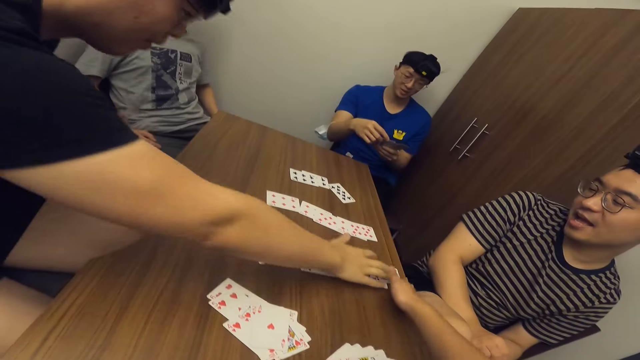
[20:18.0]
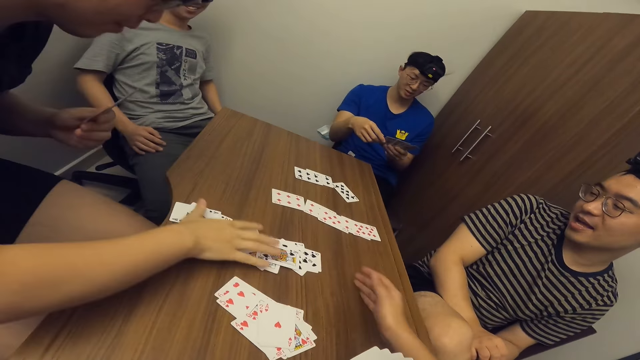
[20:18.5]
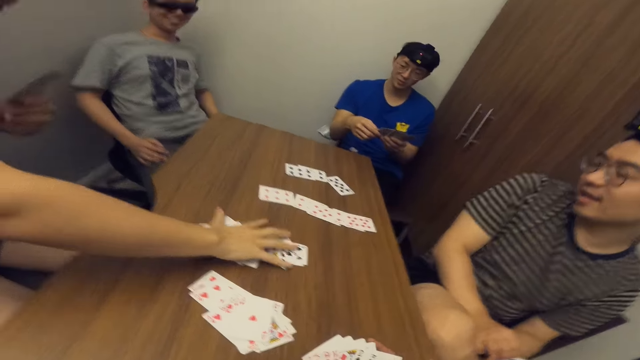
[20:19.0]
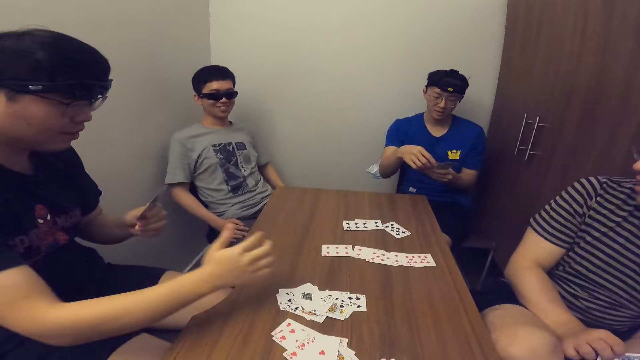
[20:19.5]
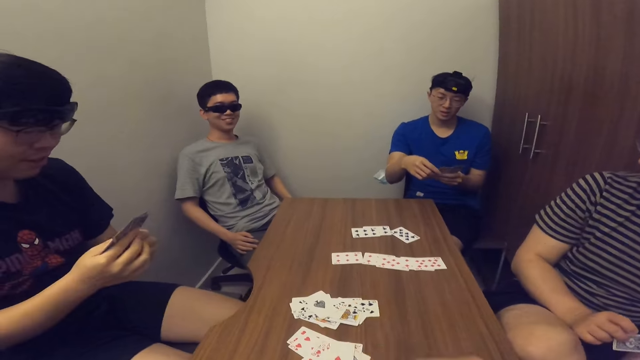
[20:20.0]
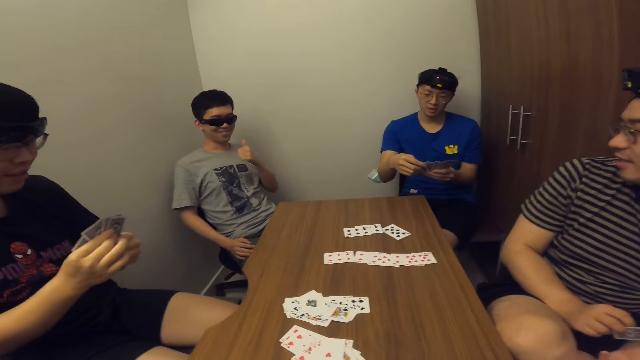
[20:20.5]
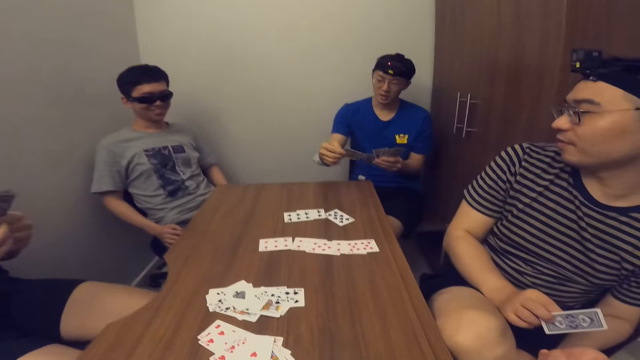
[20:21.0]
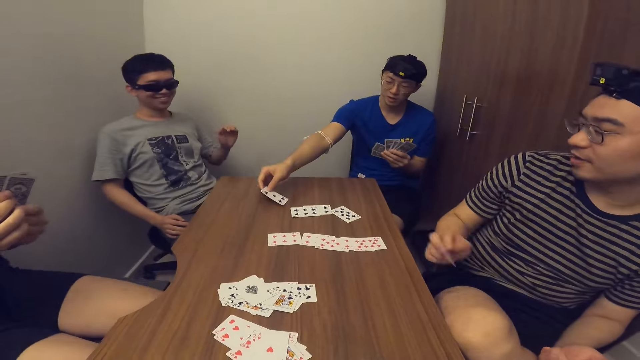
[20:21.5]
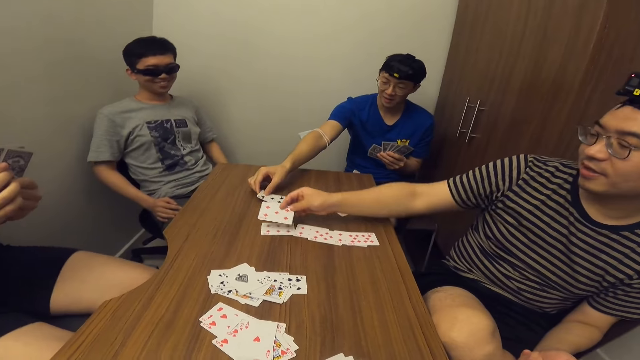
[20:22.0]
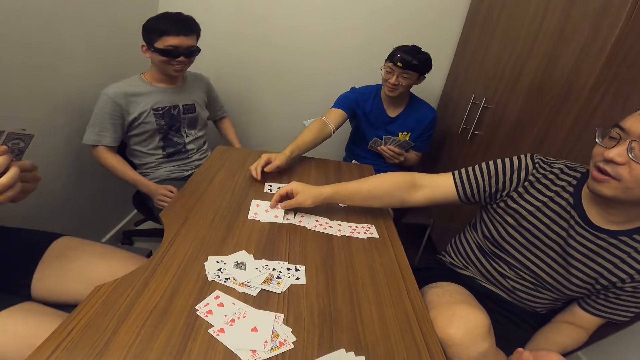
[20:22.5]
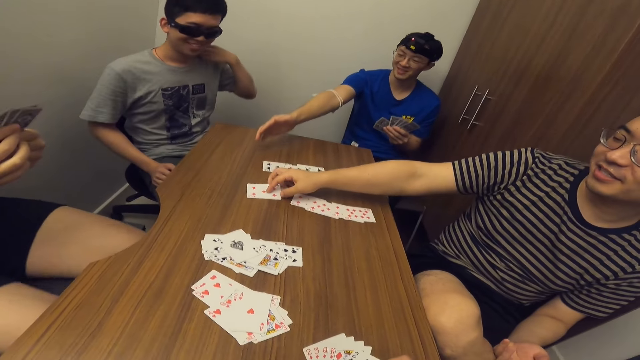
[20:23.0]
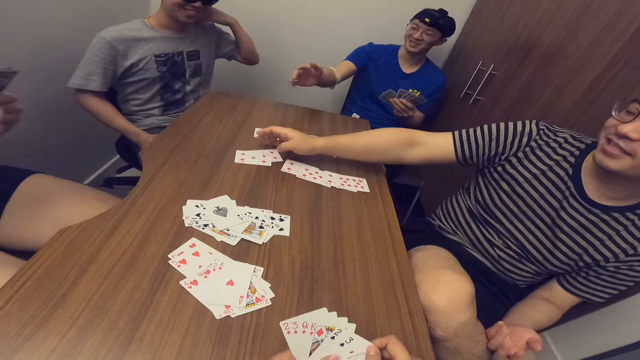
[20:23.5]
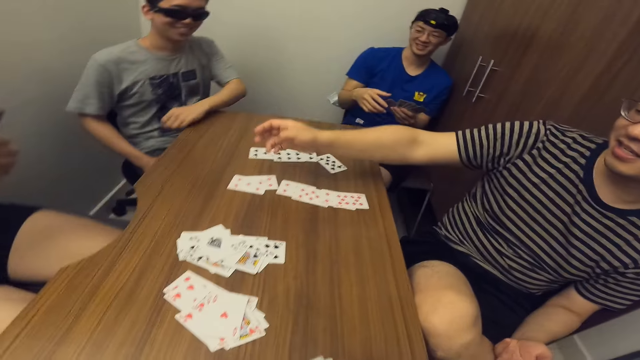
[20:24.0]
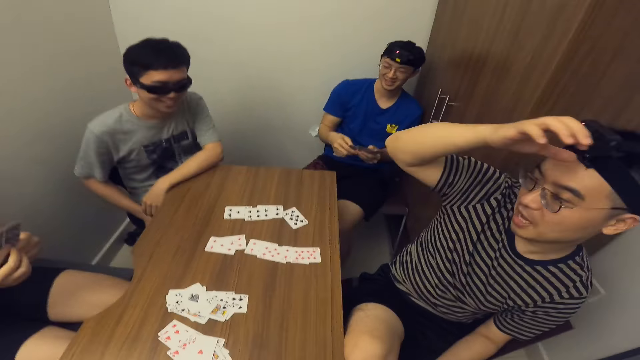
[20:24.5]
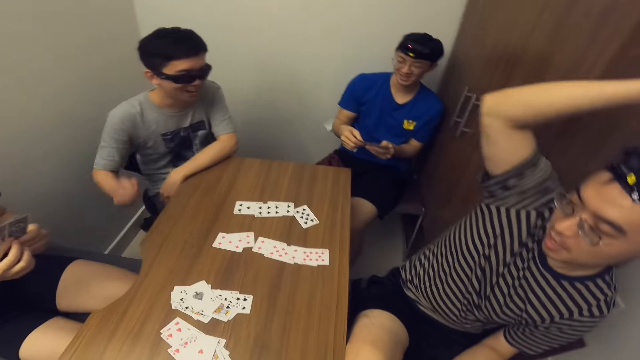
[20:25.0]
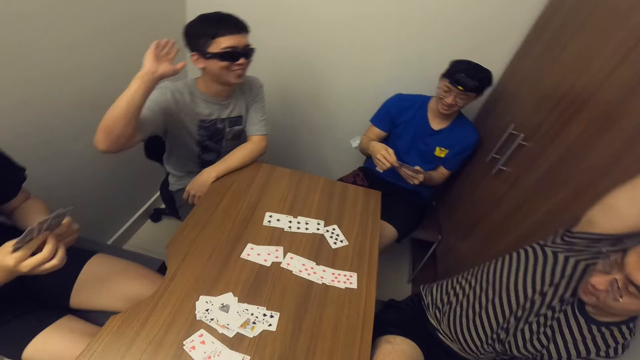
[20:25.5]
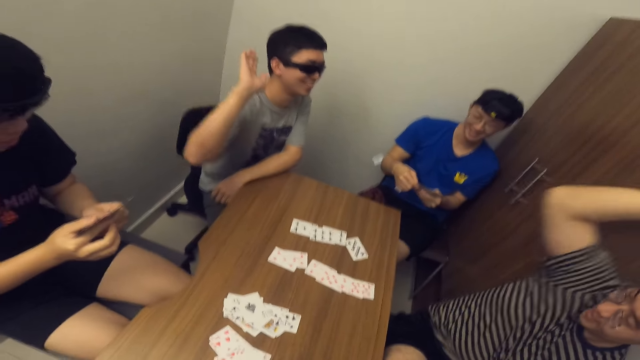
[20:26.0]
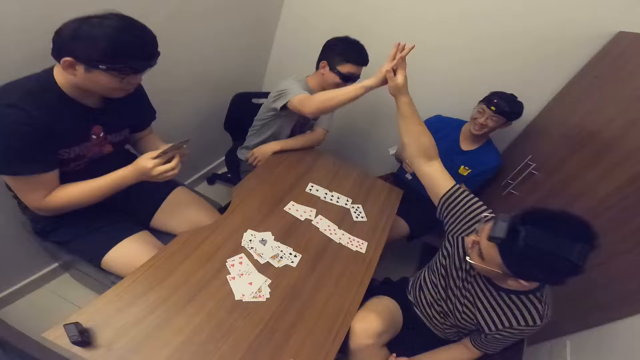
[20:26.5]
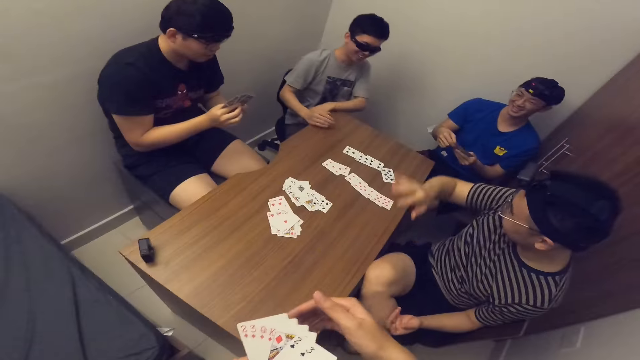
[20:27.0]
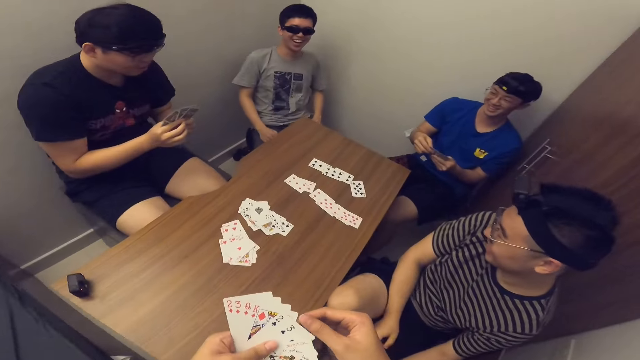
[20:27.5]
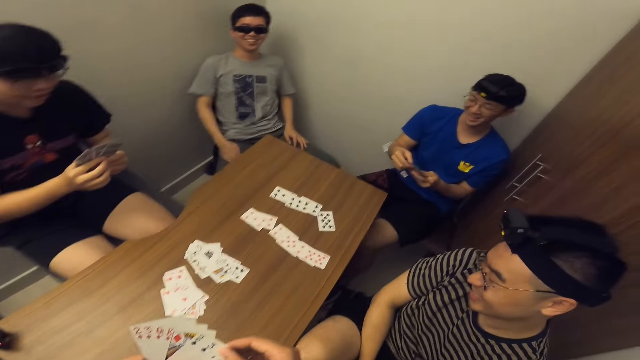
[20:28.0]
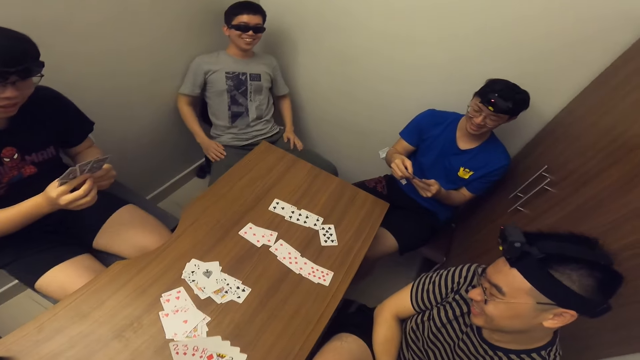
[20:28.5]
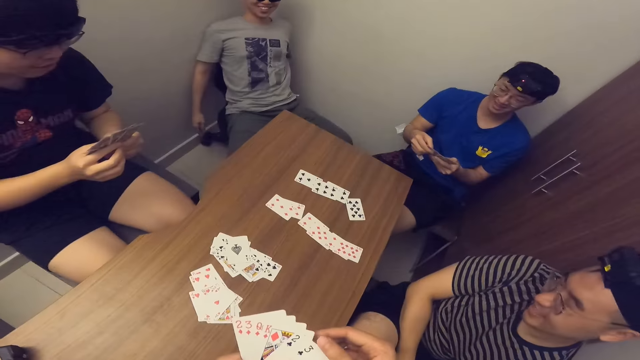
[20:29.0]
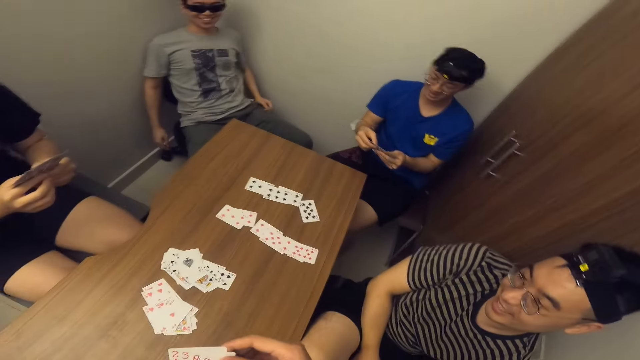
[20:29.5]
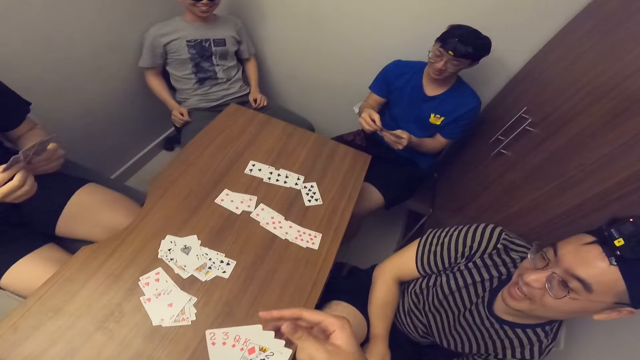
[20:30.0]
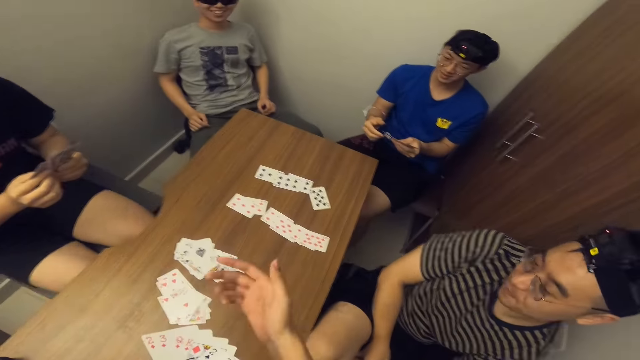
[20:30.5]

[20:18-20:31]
The camera wearer adjusts the cards on the table with his right hand. A man adjusts the cards on the table with his right hand. A second man places a card on the table with his right hand. A third man places a card on the table with his right hand. The third man high-fives a fourth man with his right hand. The fourth man high-fives the third man with his right hand.

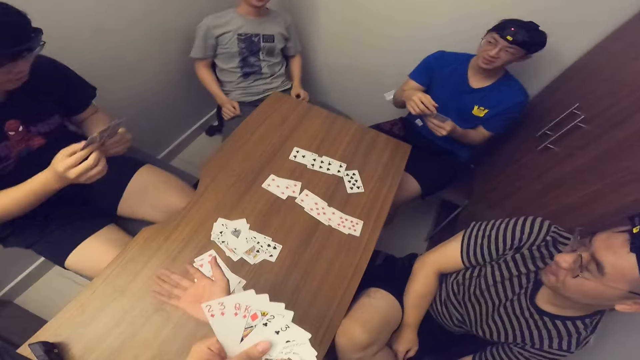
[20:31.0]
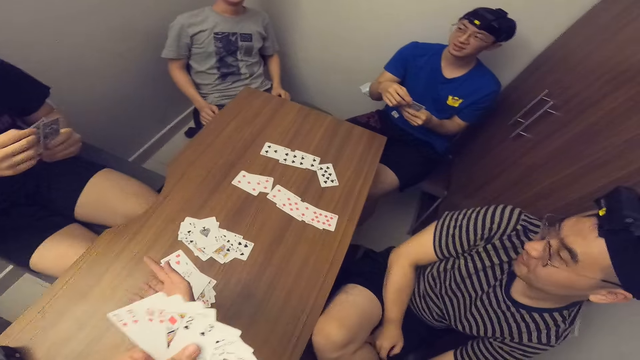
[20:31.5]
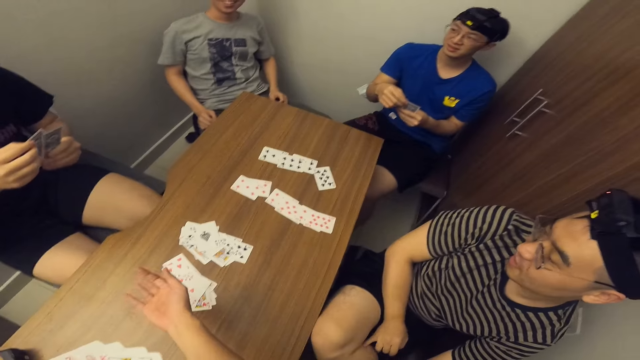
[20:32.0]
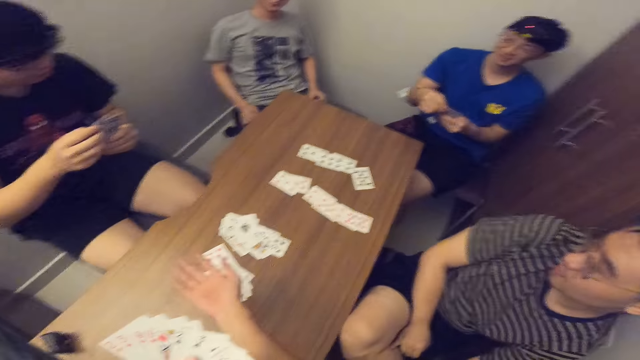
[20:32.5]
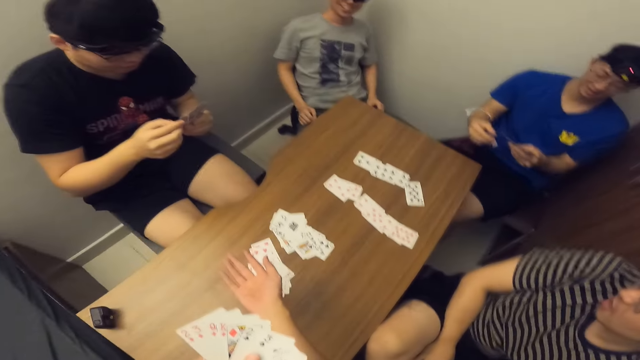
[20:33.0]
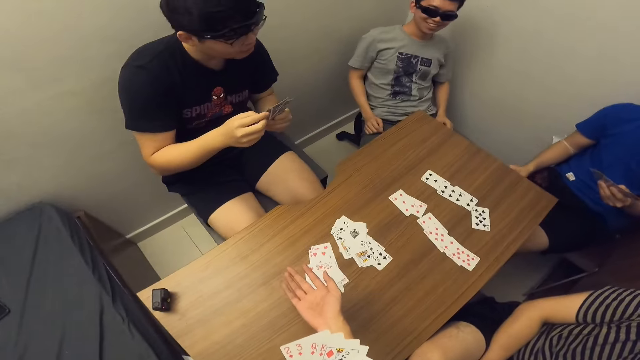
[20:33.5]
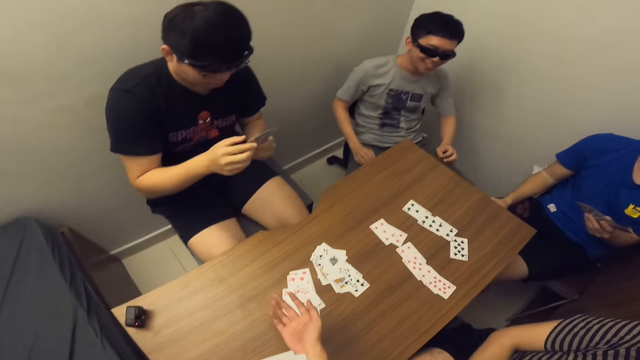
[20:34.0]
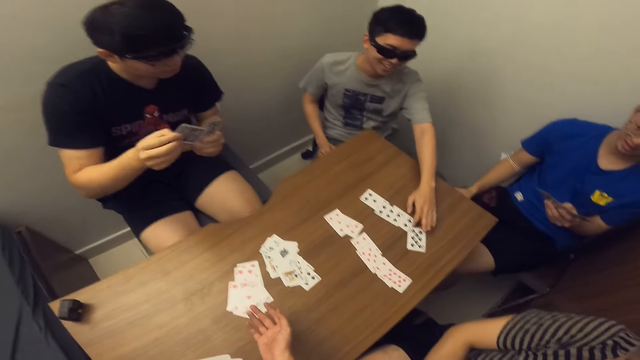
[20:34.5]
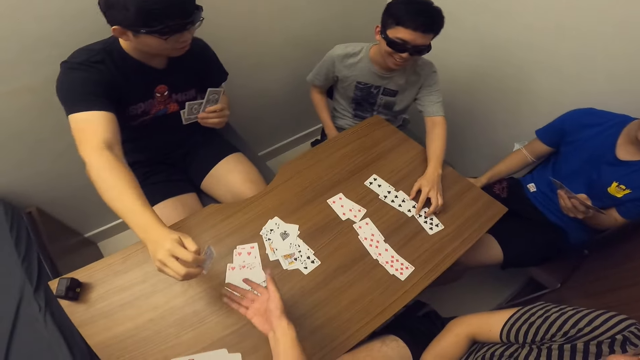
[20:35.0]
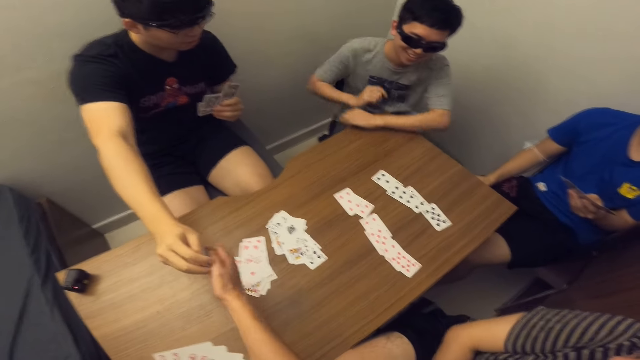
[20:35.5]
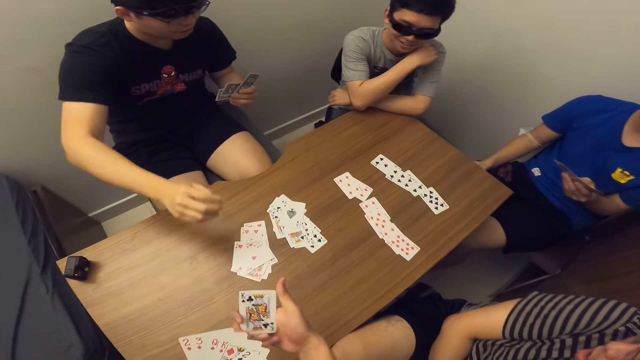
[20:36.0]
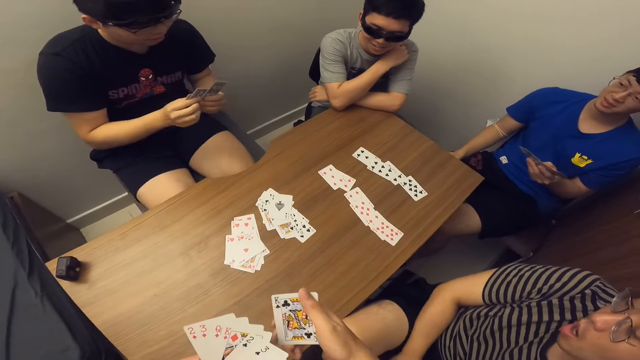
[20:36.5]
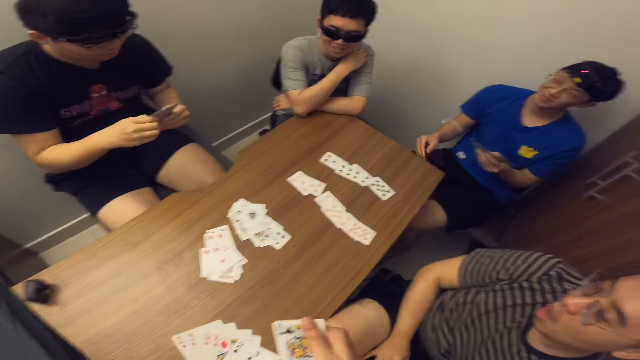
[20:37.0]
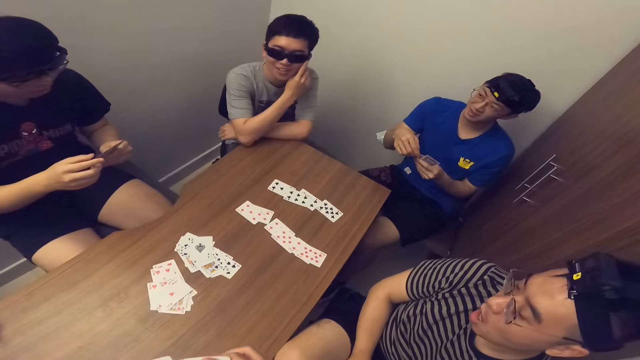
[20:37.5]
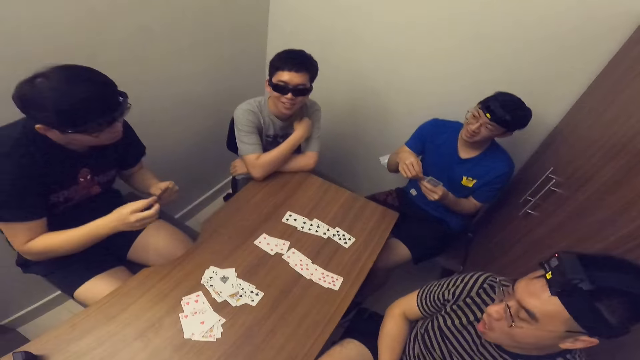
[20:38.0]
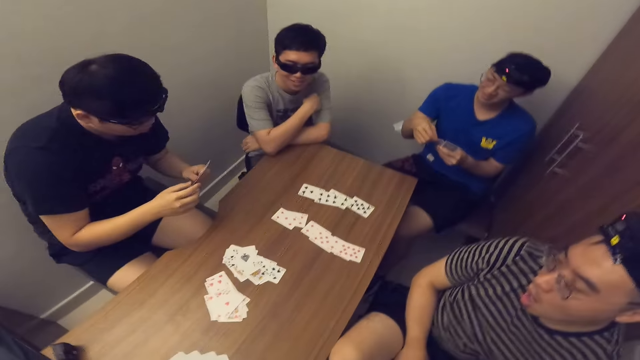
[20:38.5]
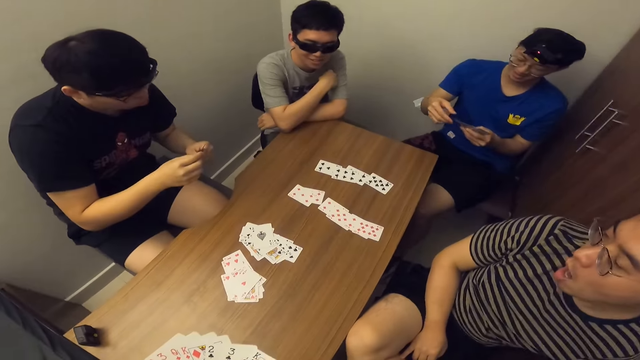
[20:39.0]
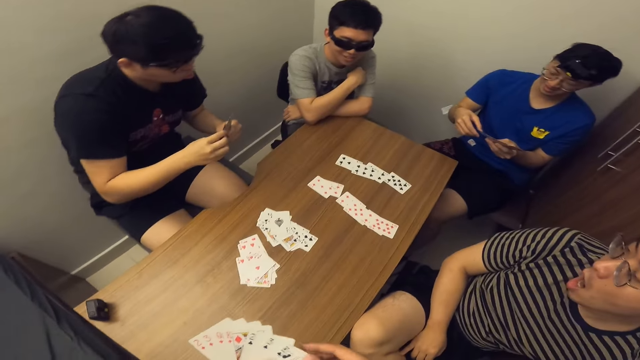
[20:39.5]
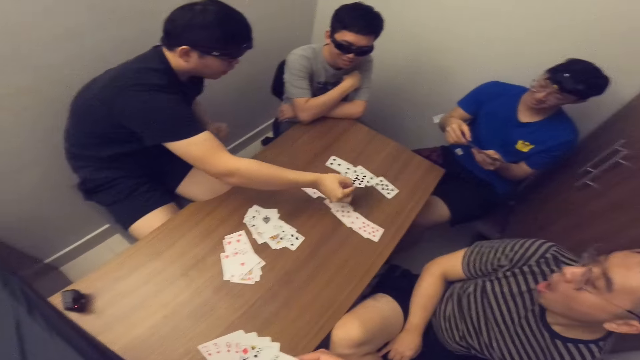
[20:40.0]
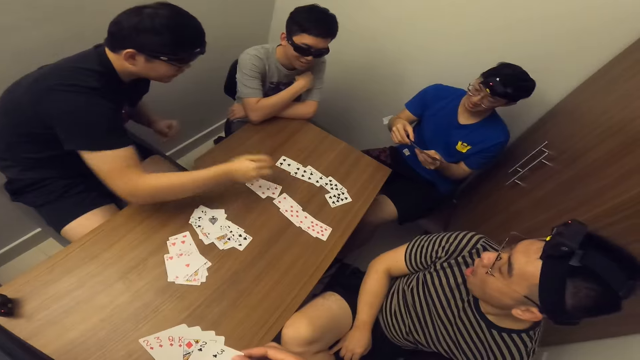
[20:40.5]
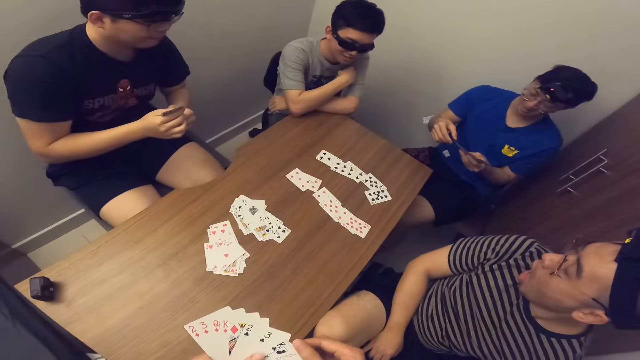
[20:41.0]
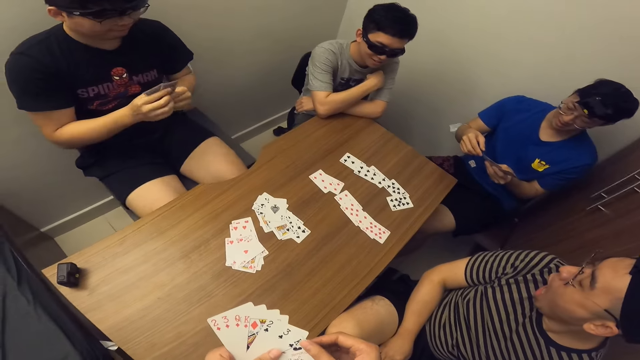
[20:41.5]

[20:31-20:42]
A man adjusts a card on the table with his left hand. The camera wearer collects a card from another man with his right hand. The other man passes a card to the camera wearer with his right hand. The other man places a card on the table with his right hand.
